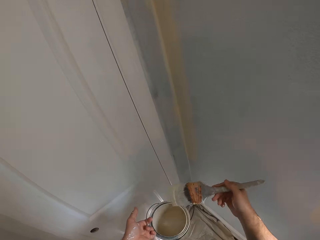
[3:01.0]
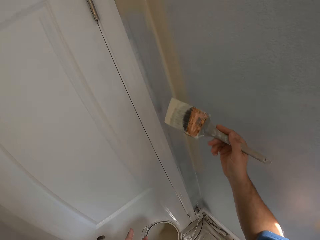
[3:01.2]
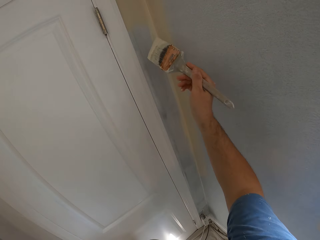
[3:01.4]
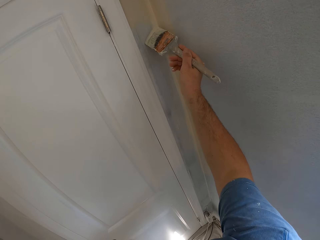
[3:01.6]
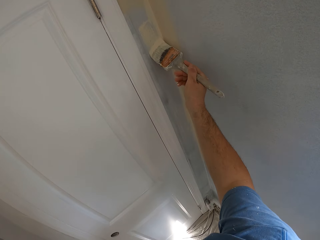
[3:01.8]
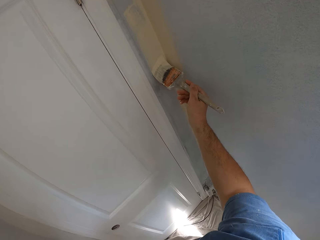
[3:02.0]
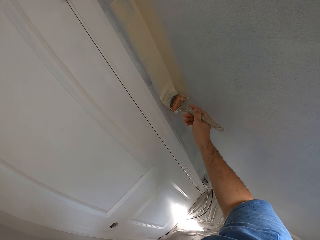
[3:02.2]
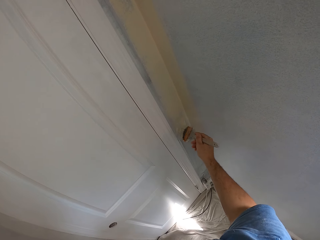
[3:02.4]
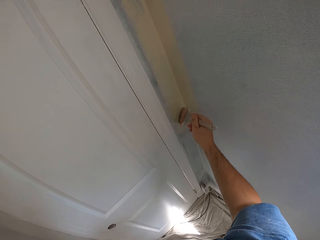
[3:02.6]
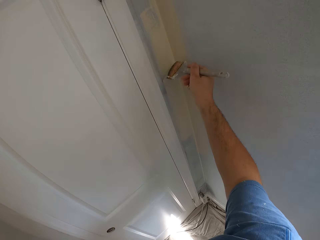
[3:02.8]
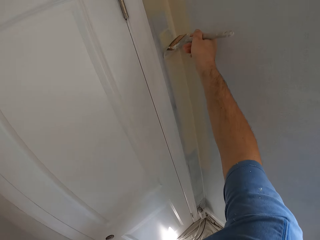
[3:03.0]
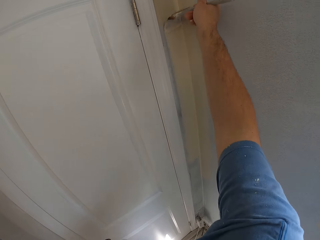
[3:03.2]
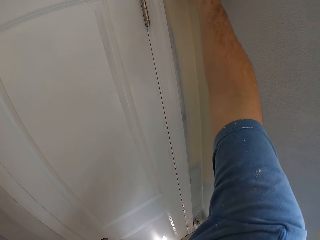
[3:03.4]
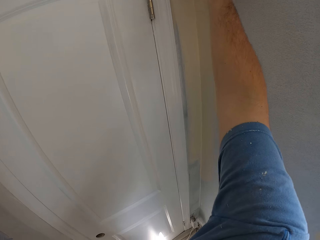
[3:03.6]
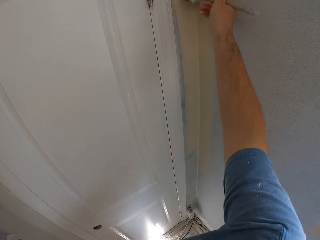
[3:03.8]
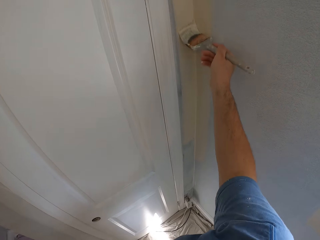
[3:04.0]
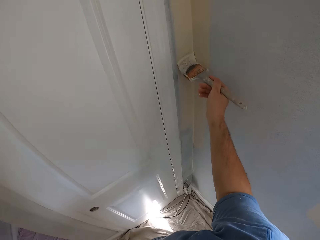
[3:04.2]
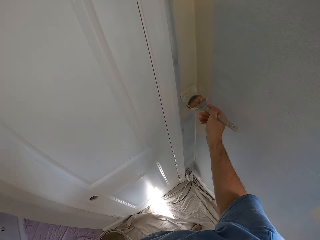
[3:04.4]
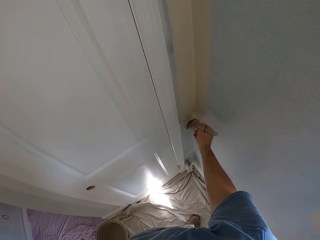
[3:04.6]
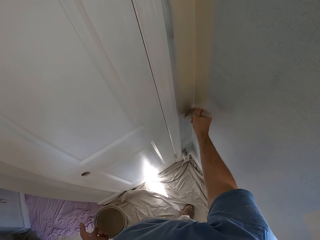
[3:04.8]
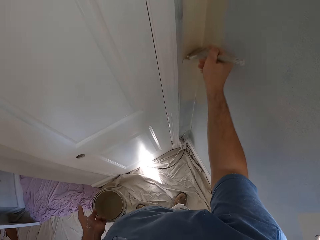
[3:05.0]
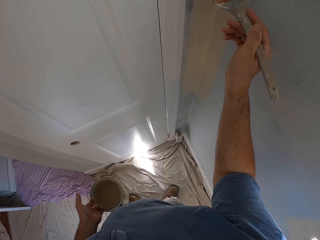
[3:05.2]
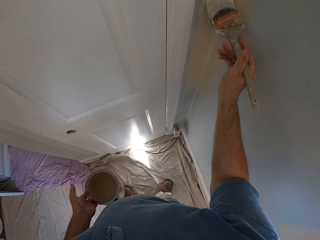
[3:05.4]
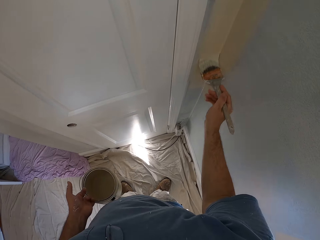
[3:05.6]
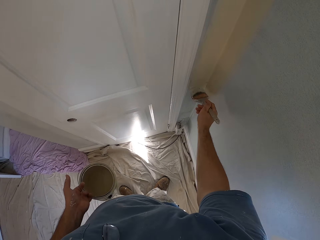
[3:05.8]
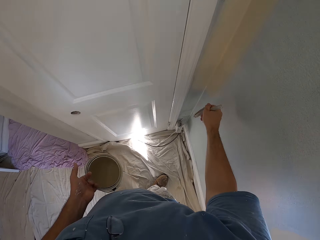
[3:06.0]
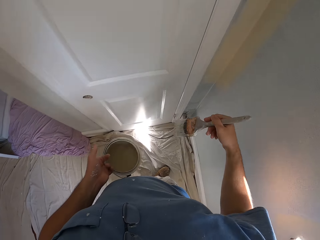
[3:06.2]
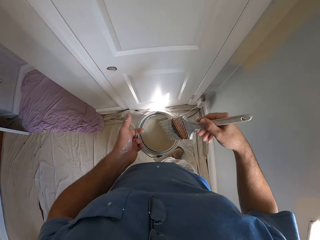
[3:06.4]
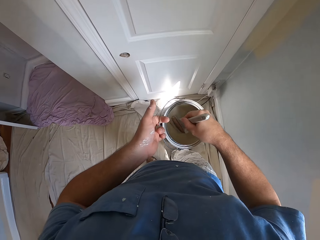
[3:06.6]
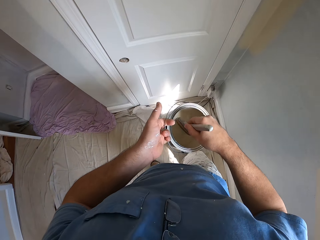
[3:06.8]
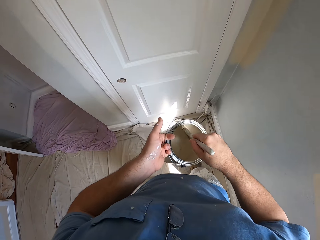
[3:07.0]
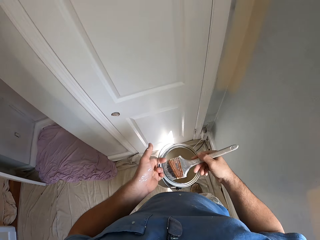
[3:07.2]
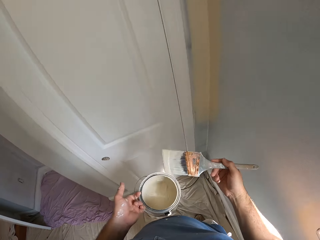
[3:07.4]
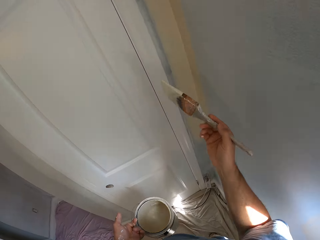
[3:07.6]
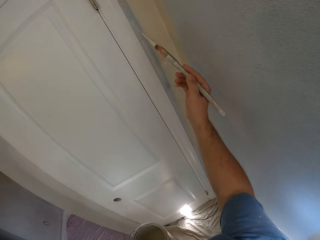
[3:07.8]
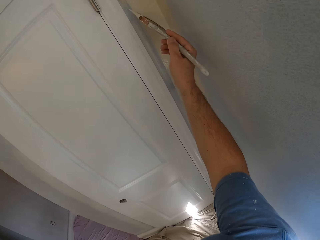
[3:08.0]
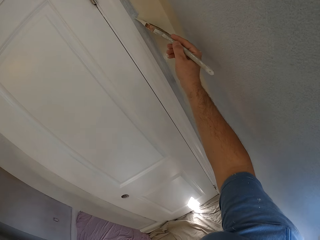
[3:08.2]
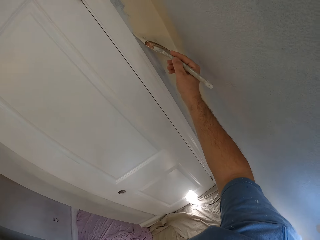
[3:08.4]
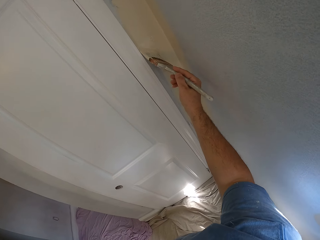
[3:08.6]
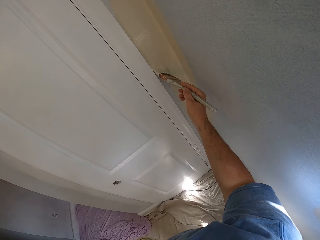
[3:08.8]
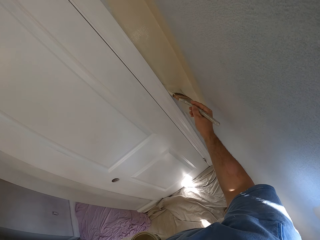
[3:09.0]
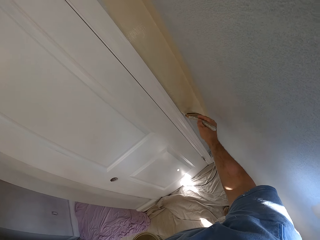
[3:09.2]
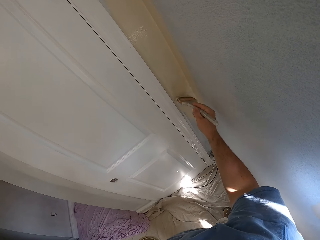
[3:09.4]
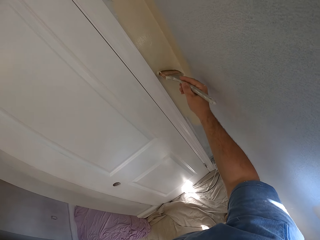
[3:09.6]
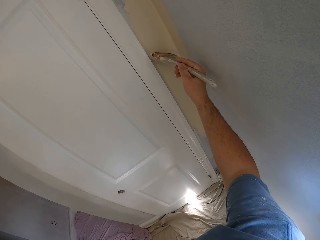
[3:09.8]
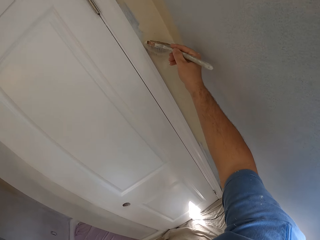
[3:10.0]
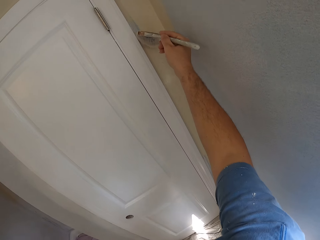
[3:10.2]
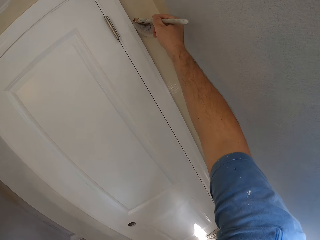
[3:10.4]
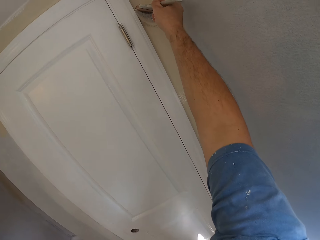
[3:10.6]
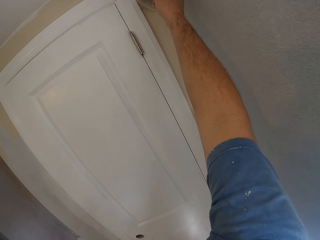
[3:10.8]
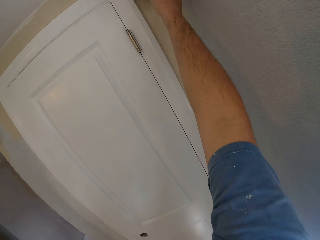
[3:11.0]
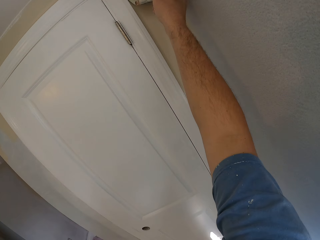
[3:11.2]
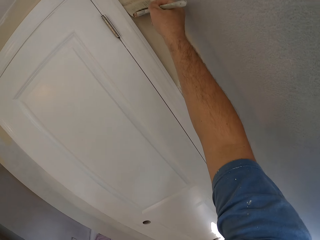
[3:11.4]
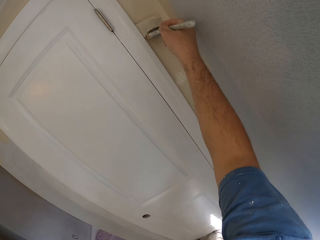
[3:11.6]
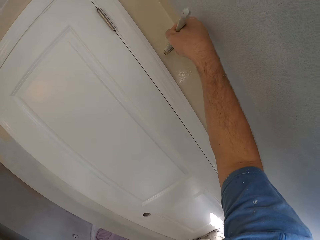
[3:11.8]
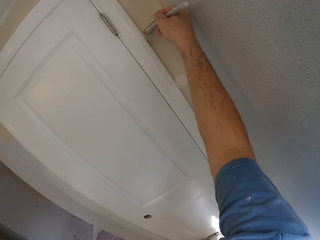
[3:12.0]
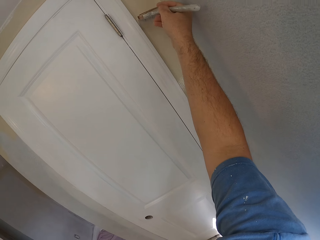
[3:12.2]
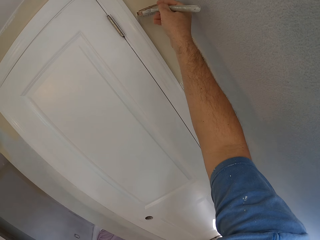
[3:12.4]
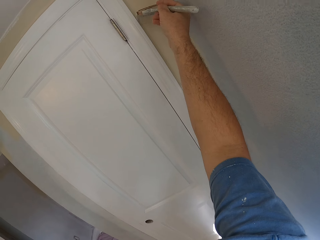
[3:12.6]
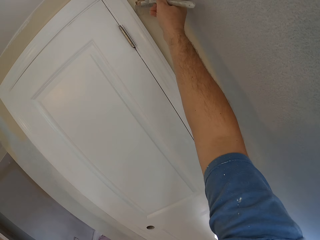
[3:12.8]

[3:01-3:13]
The camera wearer paints the wall trim. They dip the paint brush into the paint container. They paint the wall trim.

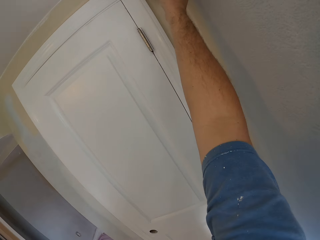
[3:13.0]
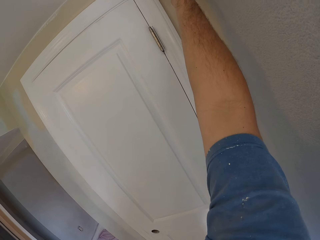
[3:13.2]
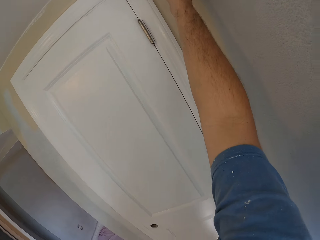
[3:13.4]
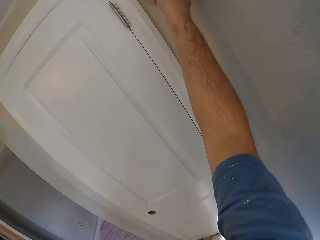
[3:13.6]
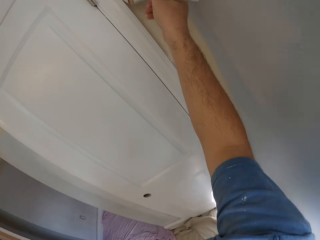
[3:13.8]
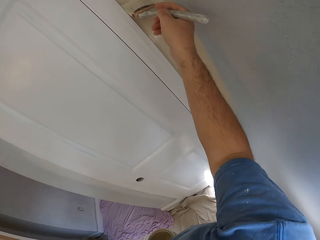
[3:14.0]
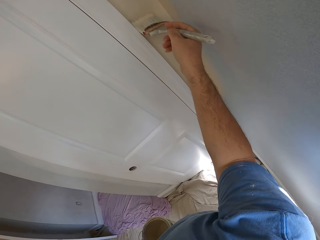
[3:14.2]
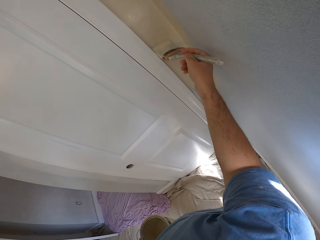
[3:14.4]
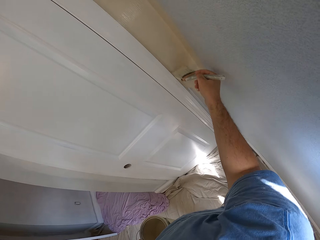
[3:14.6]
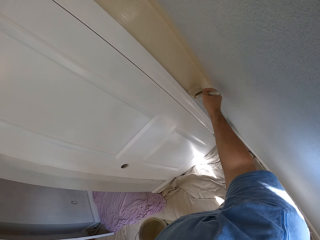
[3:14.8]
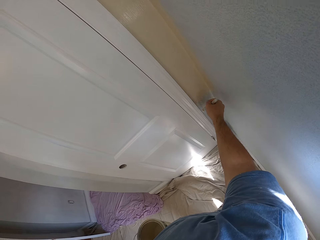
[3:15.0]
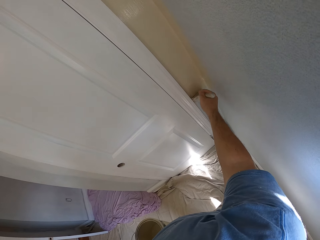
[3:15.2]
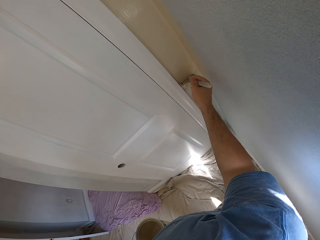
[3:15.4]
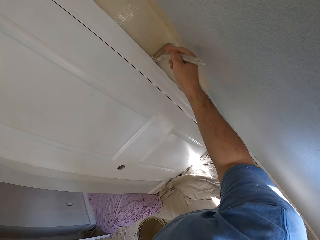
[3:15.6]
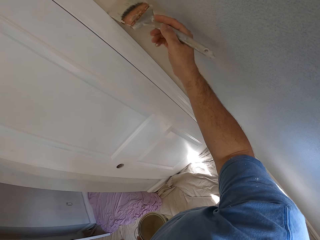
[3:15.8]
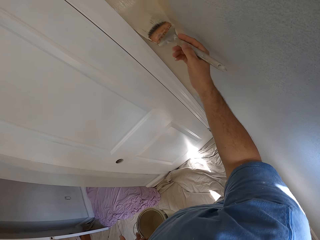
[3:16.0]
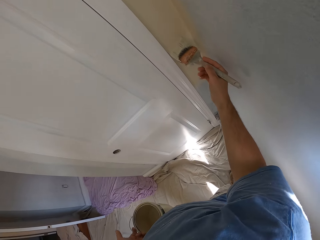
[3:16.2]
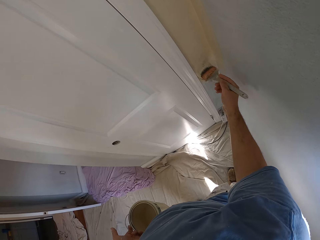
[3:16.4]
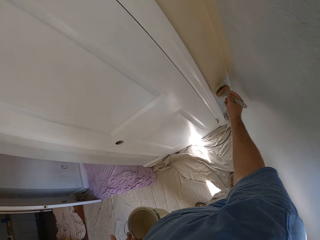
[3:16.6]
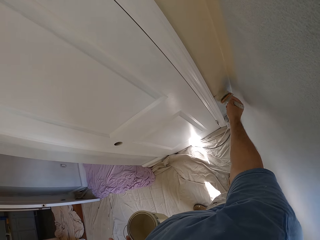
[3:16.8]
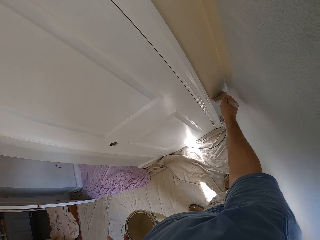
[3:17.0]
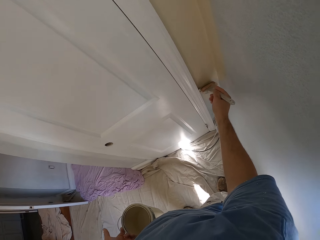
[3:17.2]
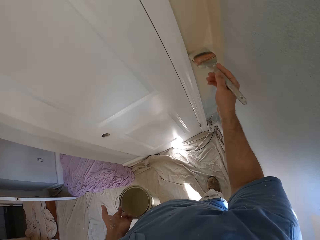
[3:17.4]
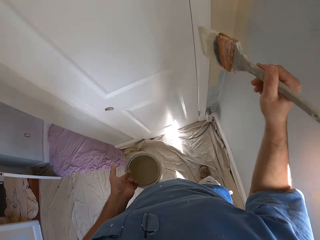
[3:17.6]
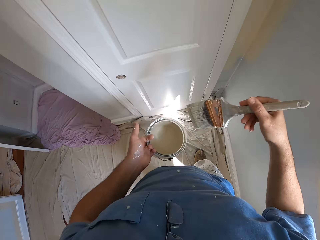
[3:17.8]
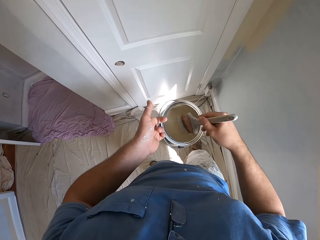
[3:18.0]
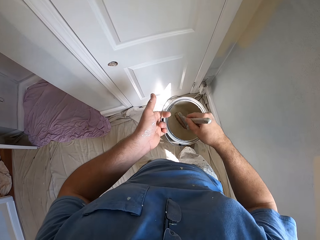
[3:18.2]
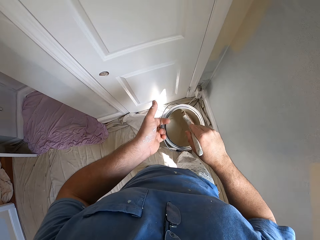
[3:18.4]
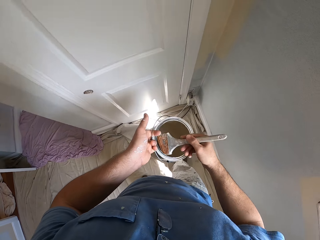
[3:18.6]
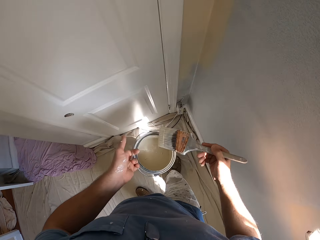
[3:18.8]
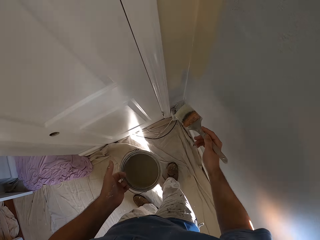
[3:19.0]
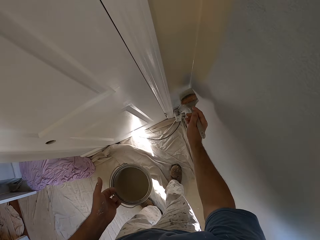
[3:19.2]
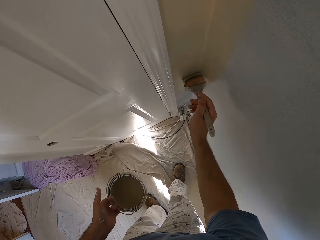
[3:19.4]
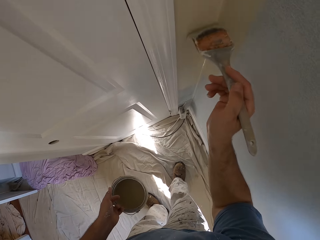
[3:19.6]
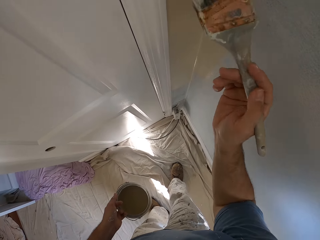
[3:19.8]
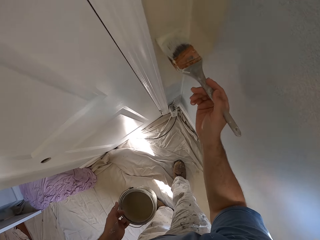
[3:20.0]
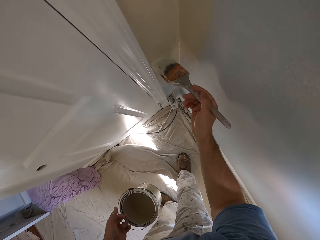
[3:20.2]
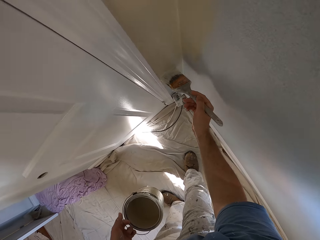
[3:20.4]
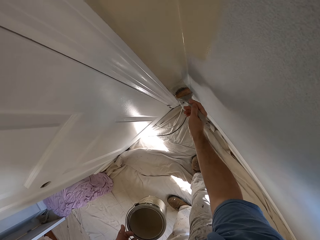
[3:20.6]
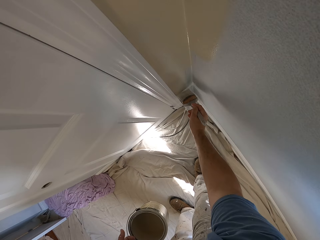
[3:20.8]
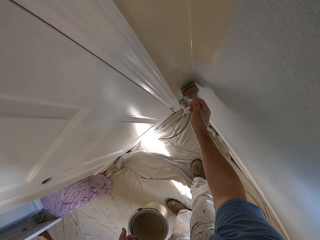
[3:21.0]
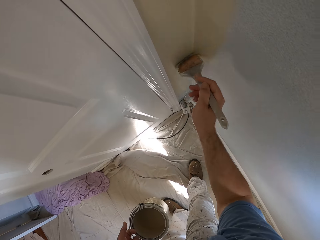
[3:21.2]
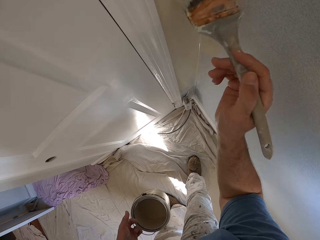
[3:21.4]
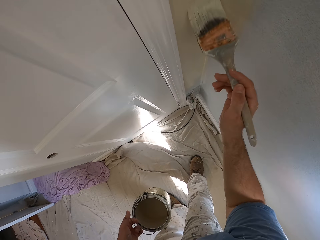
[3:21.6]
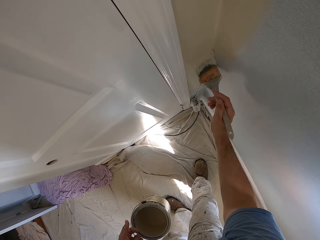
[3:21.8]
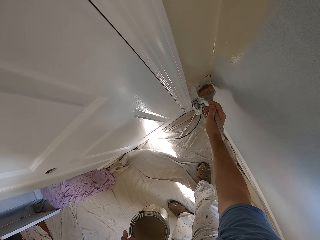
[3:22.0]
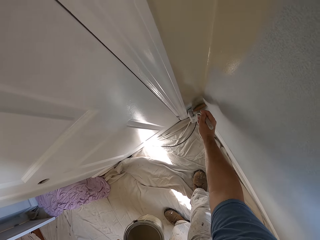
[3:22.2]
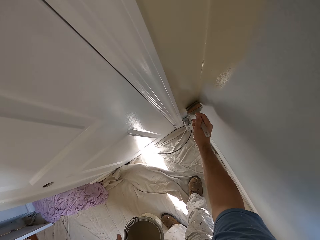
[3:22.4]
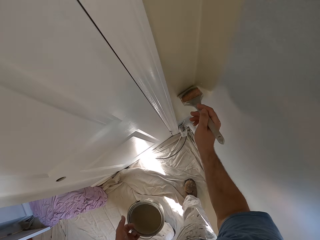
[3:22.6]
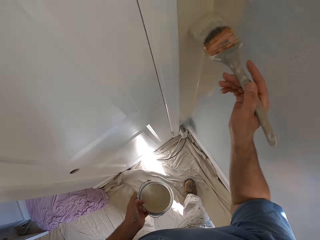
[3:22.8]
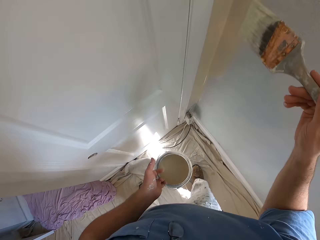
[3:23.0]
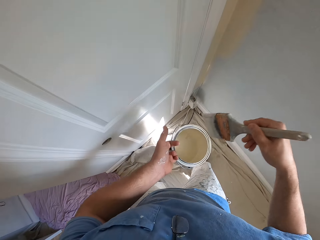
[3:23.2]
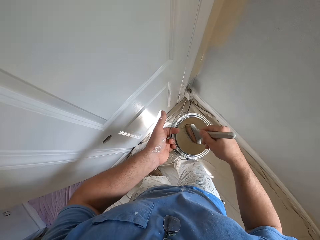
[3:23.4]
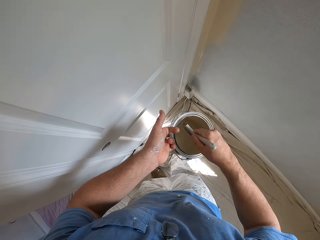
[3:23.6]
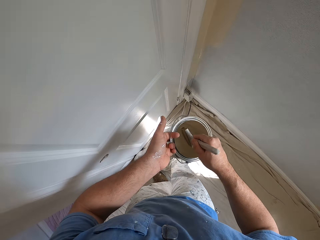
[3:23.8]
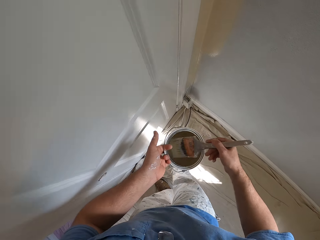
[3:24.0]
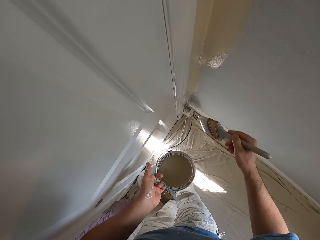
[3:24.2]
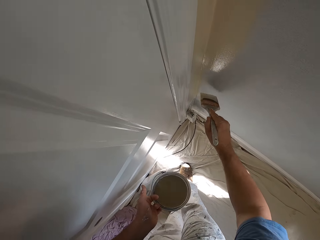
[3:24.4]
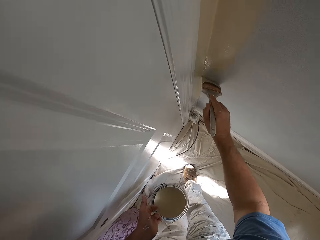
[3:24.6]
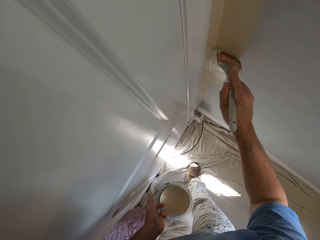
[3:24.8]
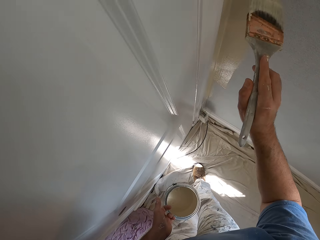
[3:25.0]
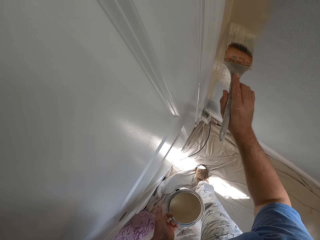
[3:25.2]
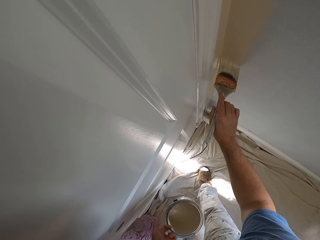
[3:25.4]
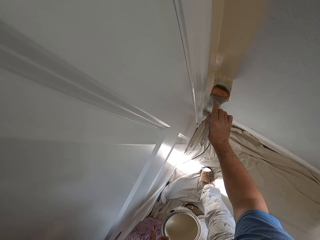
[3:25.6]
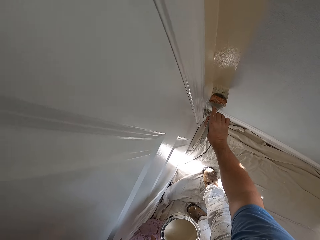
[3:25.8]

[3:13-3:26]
The camera wearer dips the paint brush into the paint container. They paint the wall trim. They dip the paint brush into the paint container. They paint the wall.
